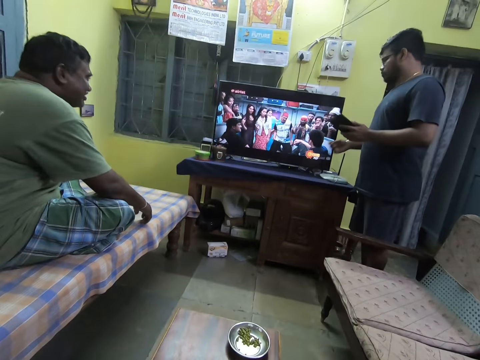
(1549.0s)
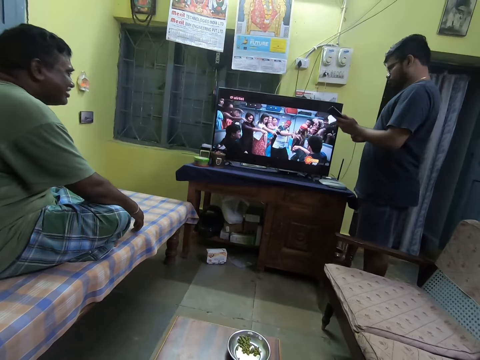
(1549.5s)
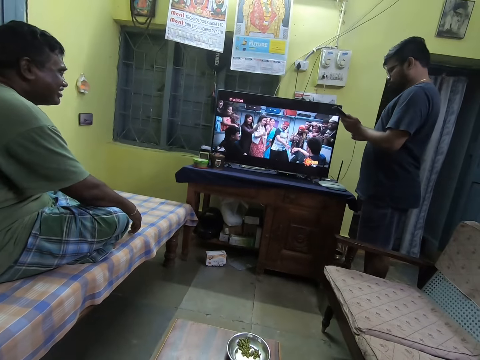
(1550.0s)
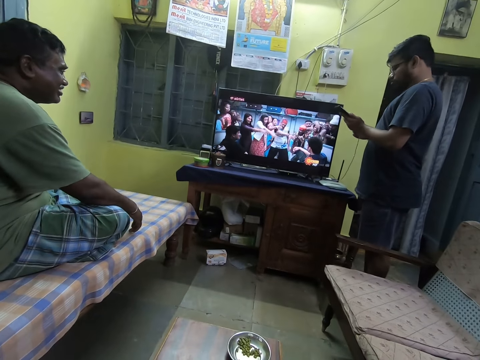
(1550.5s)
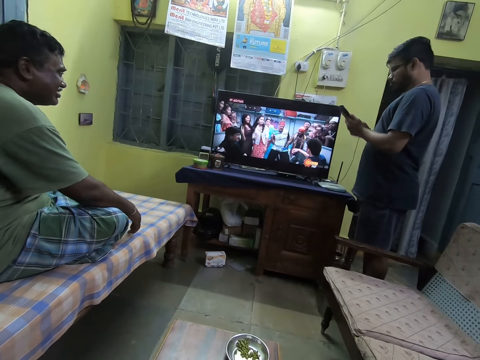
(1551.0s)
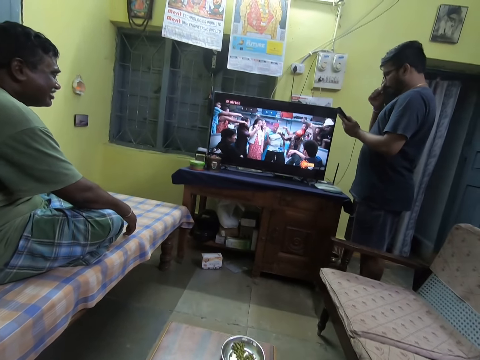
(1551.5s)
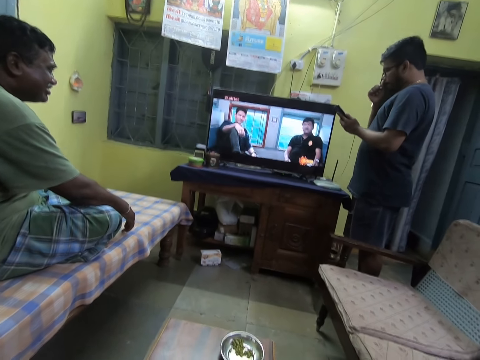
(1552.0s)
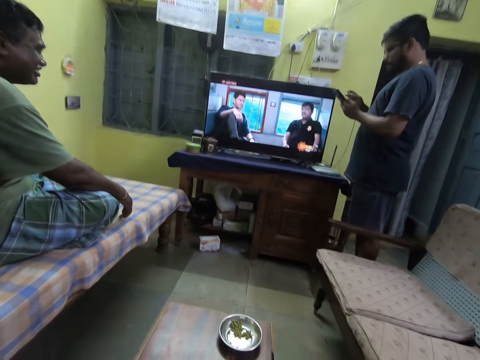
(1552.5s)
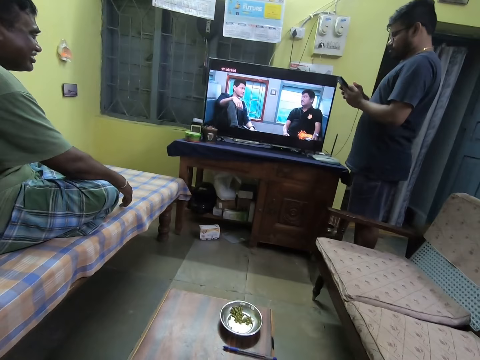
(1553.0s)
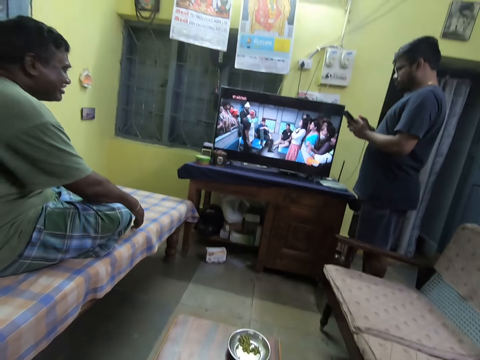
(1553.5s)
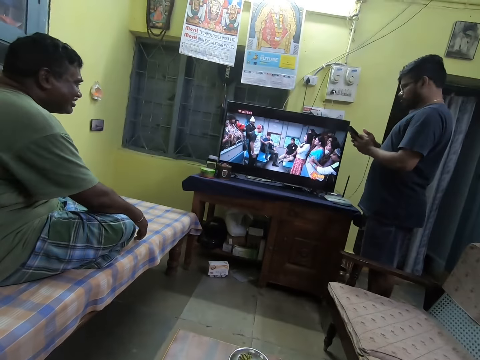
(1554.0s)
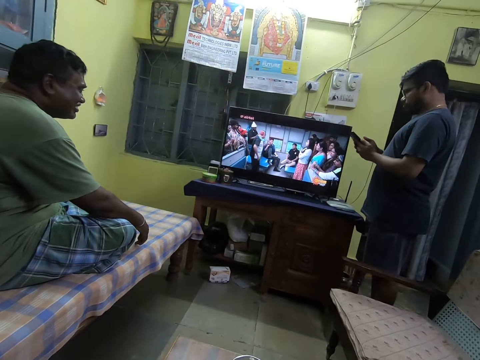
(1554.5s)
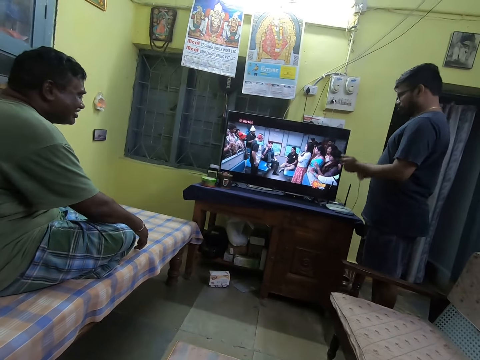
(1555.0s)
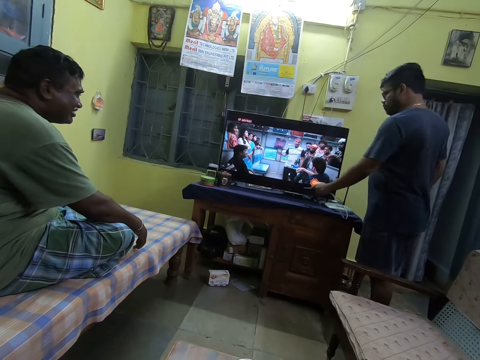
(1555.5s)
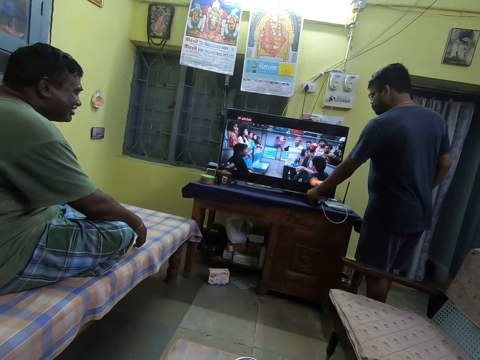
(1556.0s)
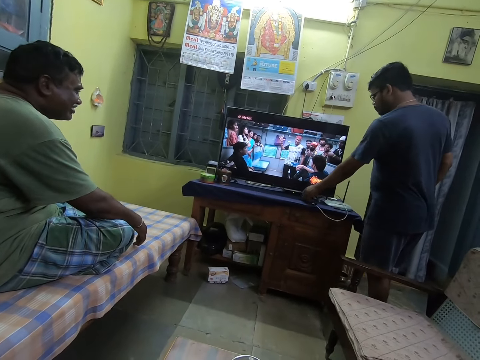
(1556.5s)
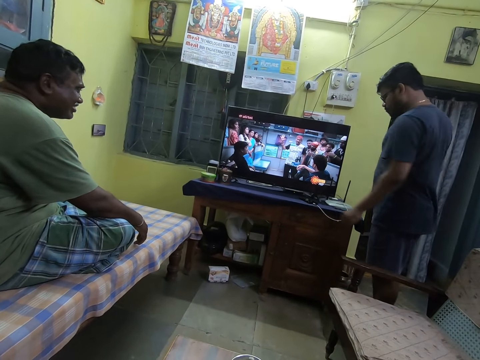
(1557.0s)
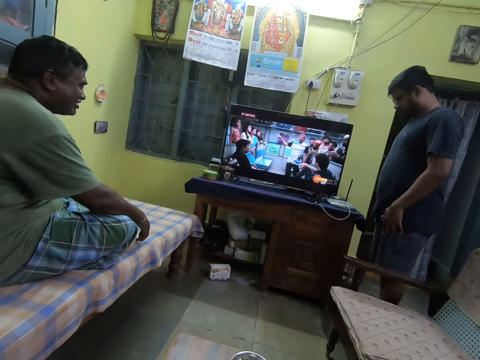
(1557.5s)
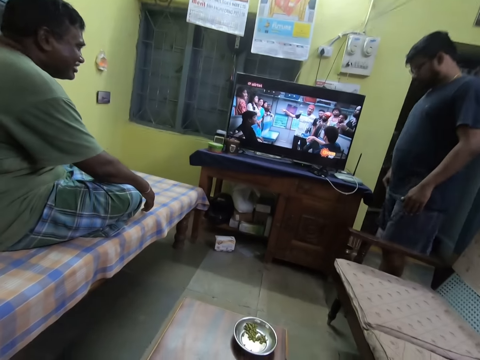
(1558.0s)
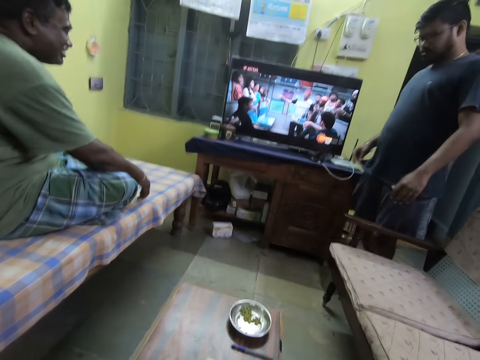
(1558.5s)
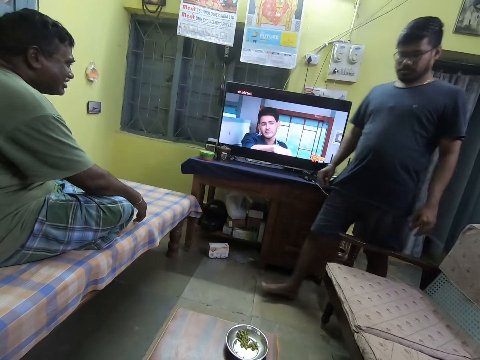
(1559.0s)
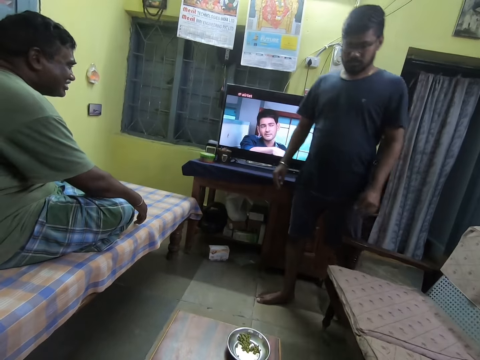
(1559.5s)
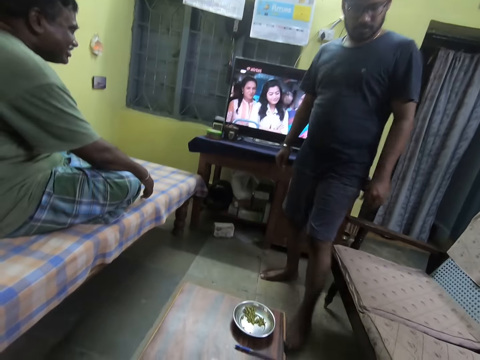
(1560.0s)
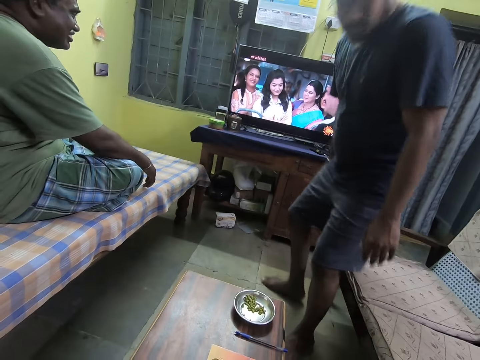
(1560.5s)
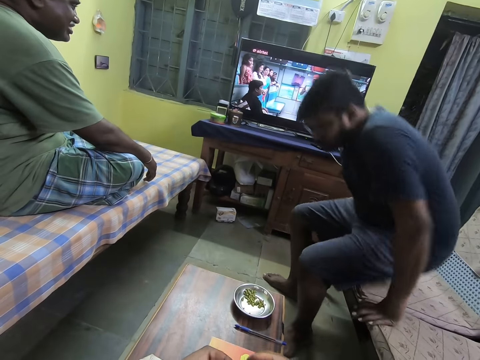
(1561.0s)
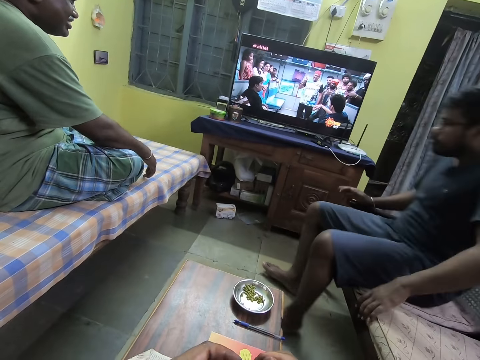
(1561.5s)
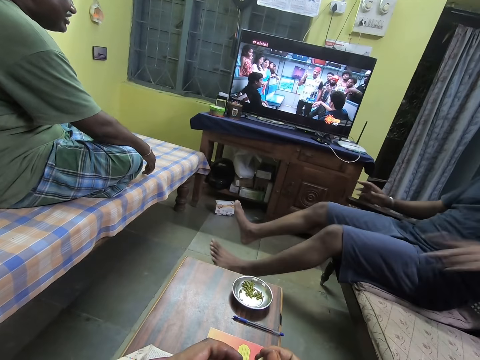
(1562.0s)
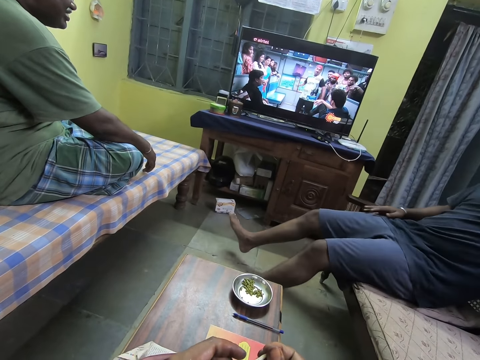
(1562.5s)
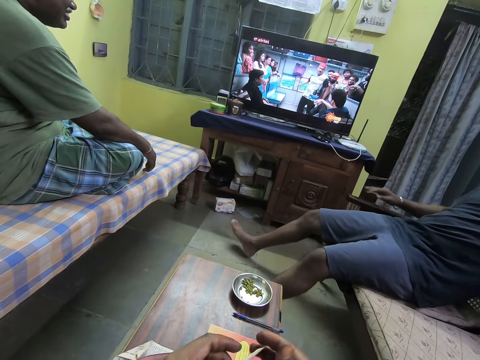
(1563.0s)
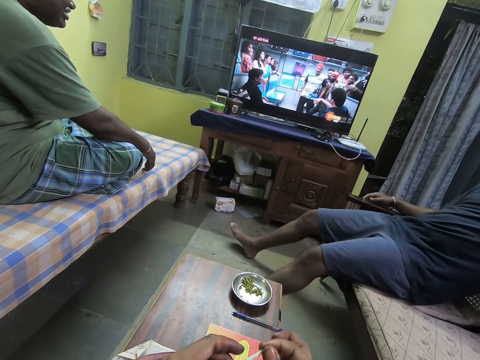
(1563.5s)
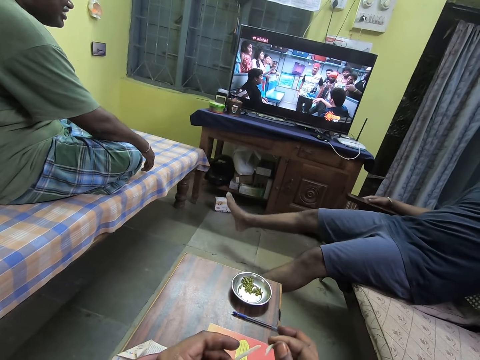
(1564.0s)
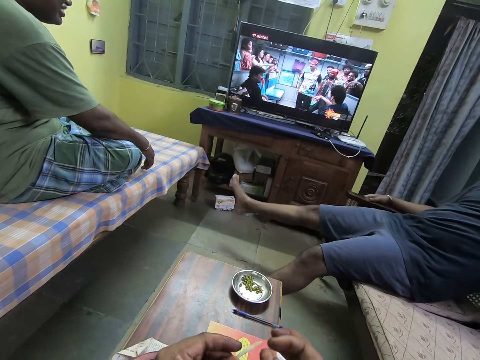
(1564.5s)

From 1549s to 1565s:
The man connects the cord to the phone in his left hand with his right hand. He touches his face with his right hand. He scrapes his nose. He holds the phone with his hands. He places the phone on the tabletop with his left hand. He sits on a chair or sofa. He converses with another man.

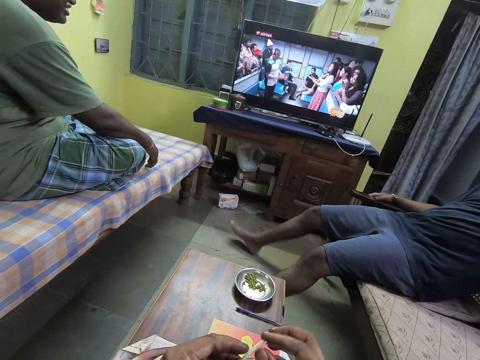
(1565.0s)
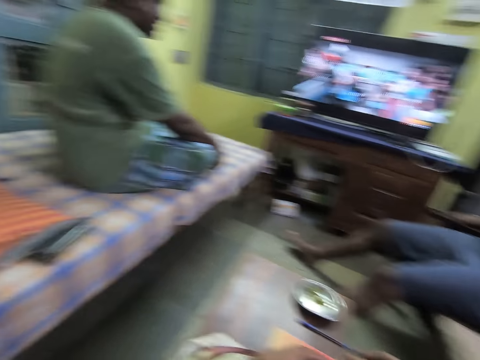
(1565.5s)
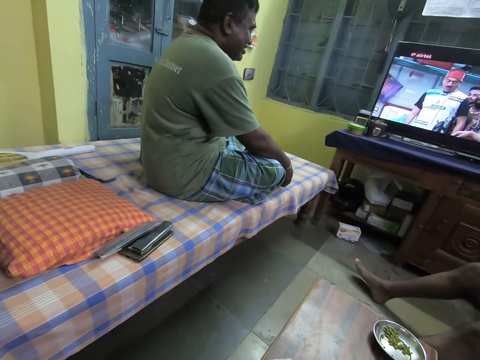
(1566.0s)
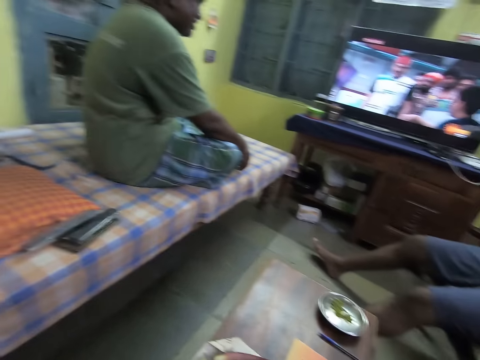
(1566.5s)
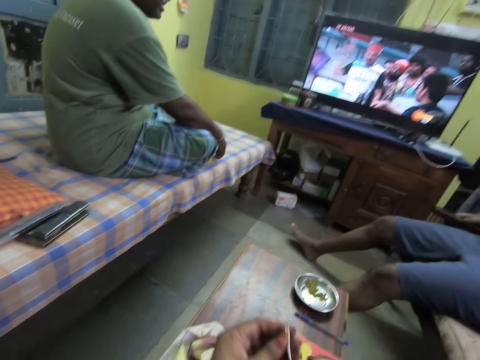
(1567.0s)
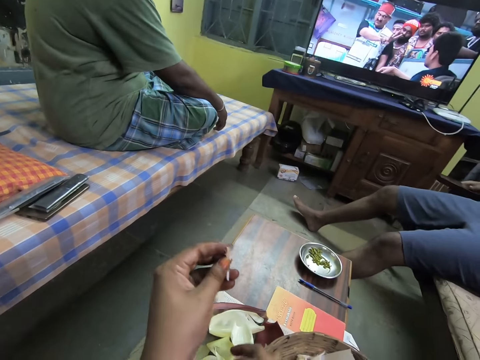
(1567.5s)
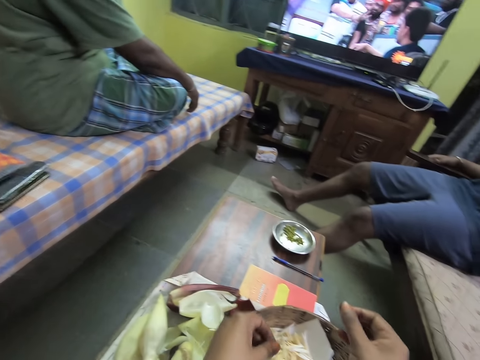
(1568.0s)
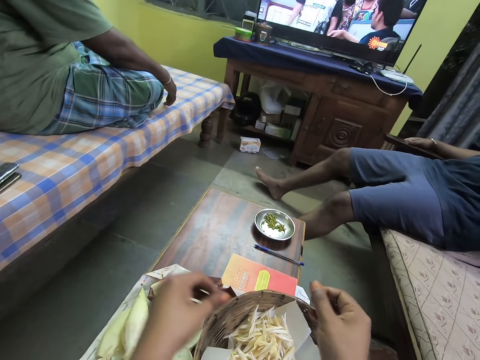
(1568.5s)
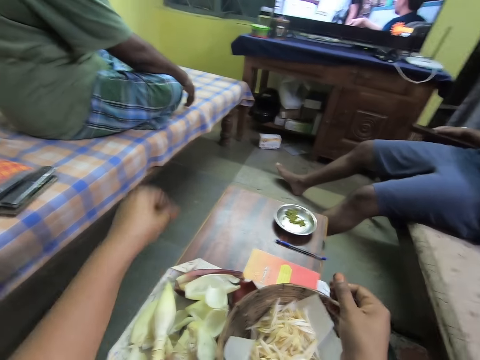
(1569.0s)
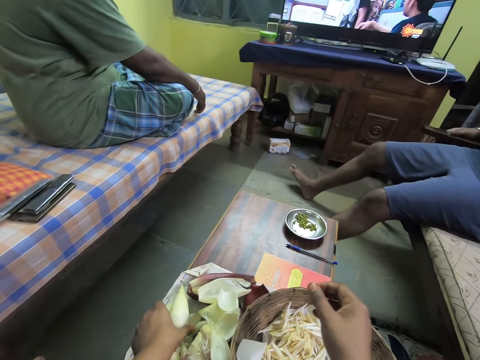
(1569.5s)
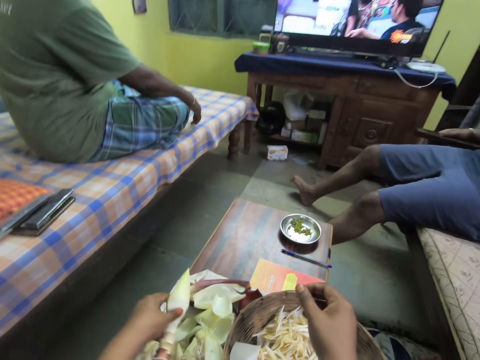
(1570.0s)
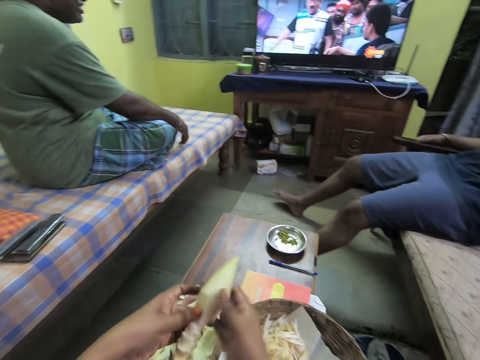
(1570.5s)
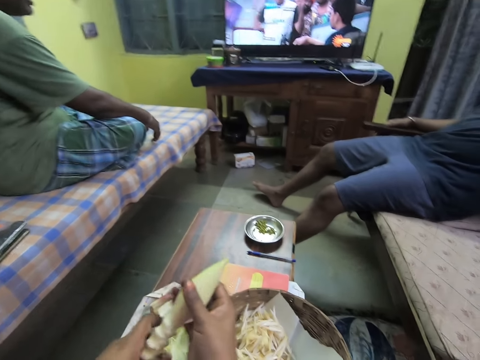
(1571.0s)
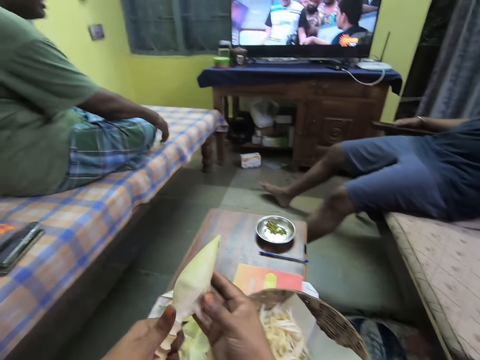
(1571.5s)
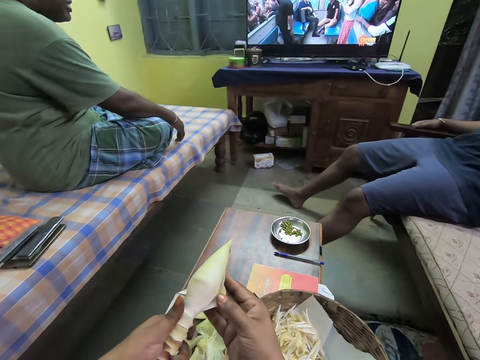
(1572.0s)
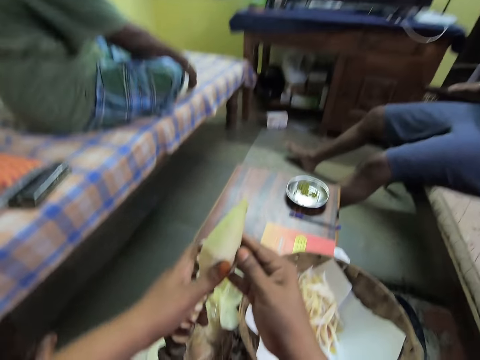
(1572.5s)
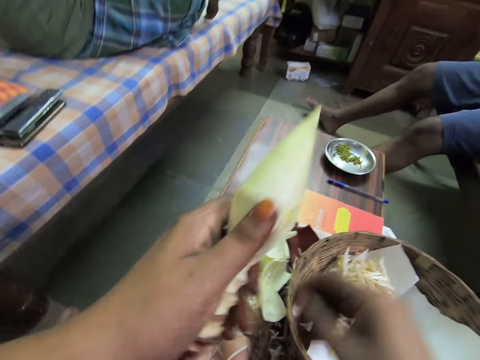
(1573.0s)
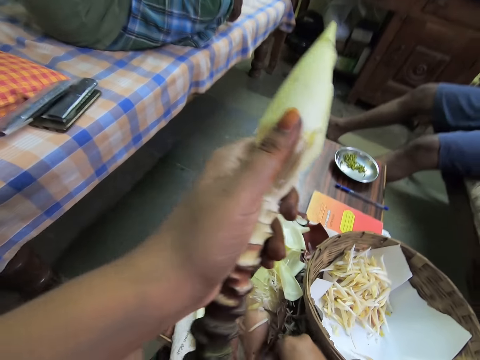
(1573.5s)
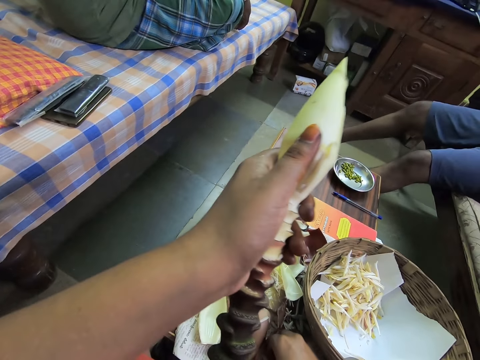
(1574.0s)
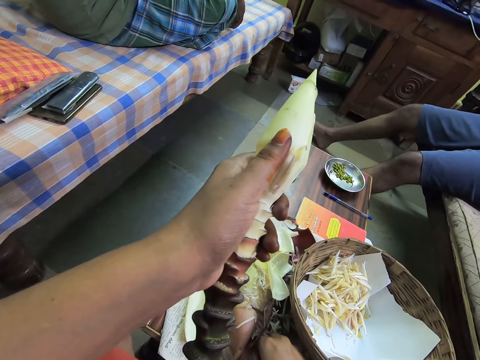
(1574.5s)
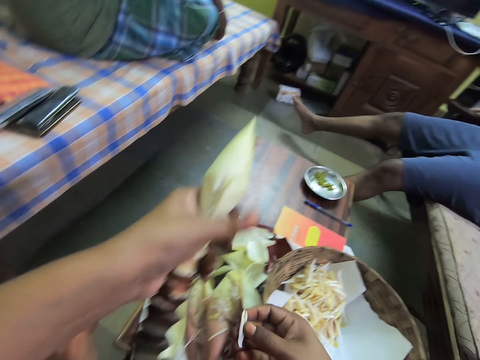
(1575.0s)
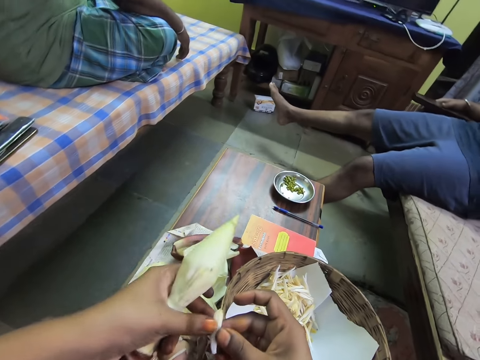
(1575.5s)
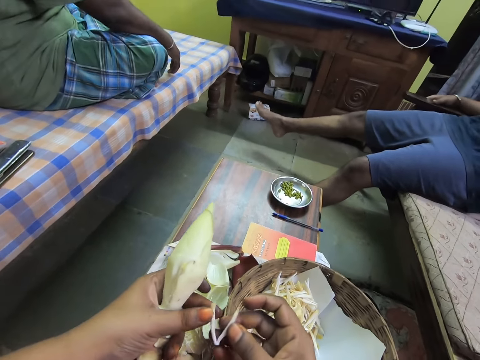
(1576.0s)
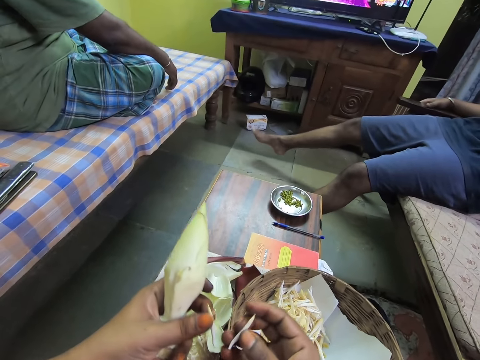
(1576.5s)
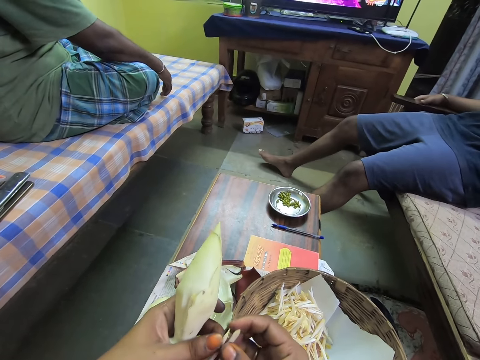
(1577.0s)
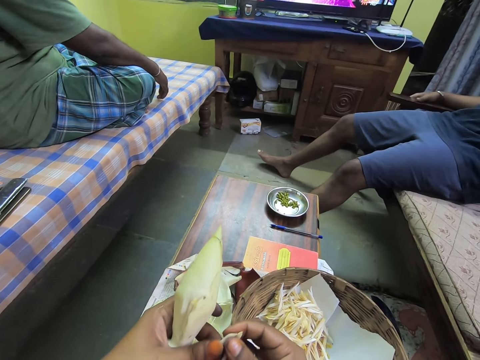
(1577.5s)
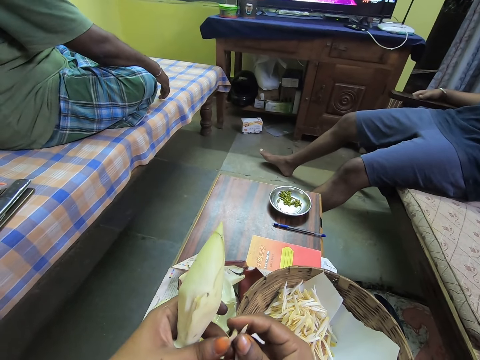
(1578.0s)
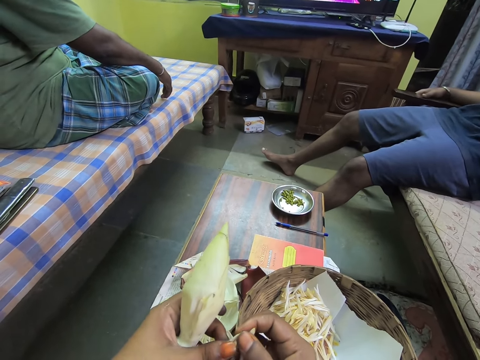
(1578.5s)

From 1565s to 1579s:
The camera wearer converses with the man. She drops the wrap of the corn into the bowl on the table with her right hand. She picks a corn from the table with her left hand. She shucks the corn with her hands. She drops the wrap of the corn into the bowl on the table with her right hand. She opens a banana flower. She peels the wrap of the corn with her hands.
